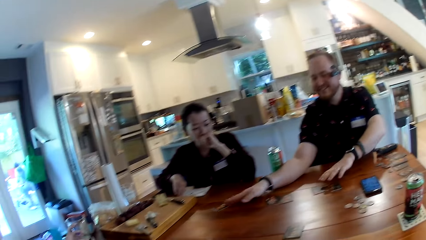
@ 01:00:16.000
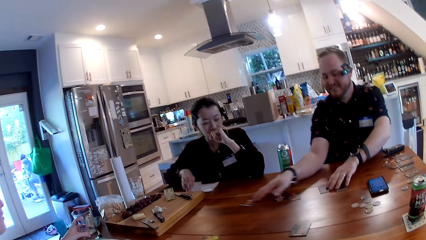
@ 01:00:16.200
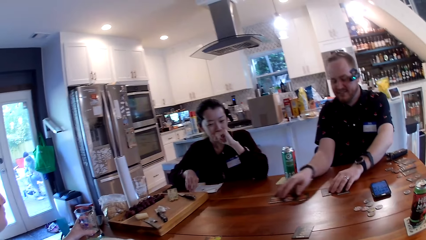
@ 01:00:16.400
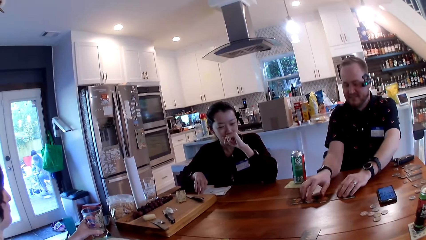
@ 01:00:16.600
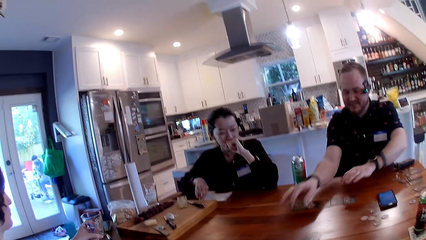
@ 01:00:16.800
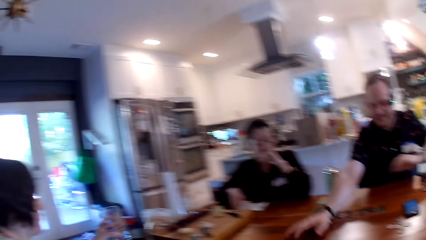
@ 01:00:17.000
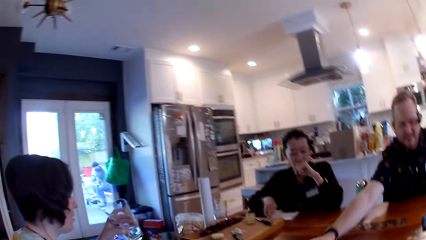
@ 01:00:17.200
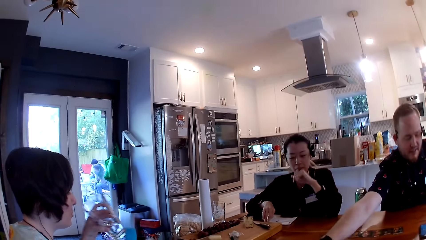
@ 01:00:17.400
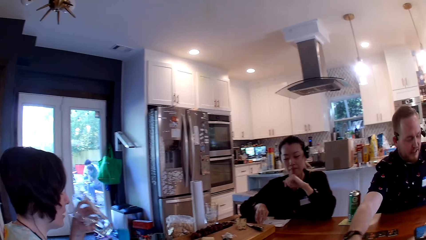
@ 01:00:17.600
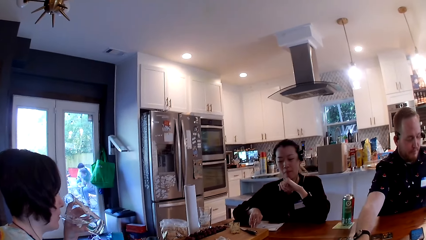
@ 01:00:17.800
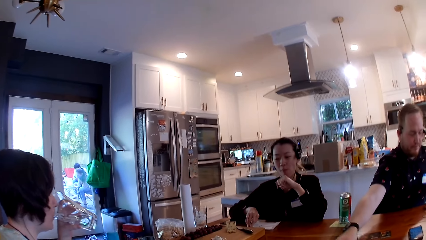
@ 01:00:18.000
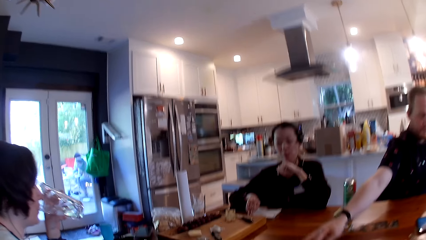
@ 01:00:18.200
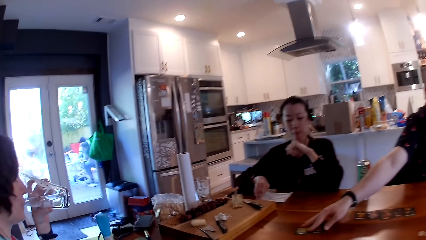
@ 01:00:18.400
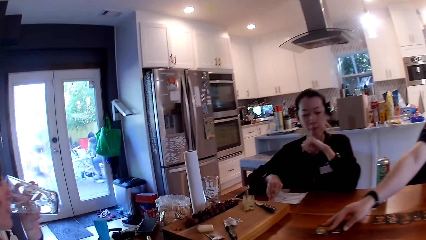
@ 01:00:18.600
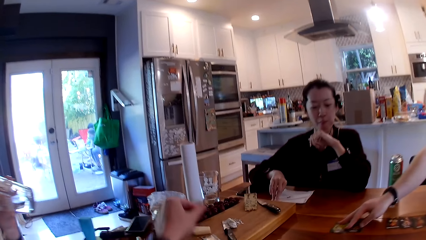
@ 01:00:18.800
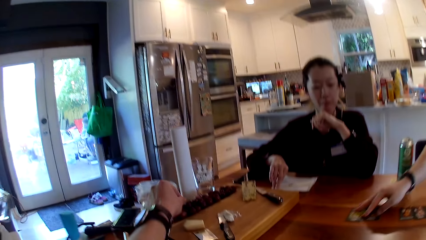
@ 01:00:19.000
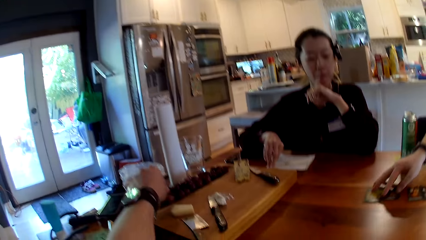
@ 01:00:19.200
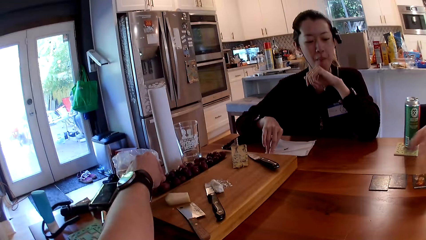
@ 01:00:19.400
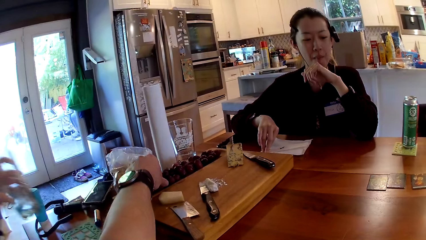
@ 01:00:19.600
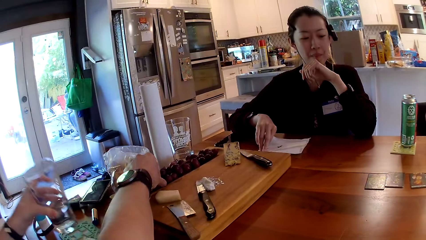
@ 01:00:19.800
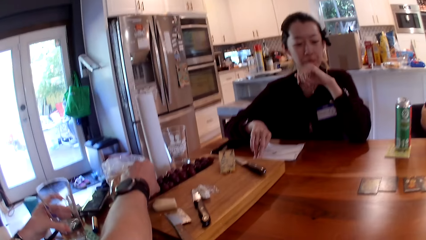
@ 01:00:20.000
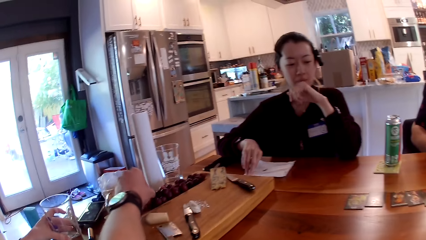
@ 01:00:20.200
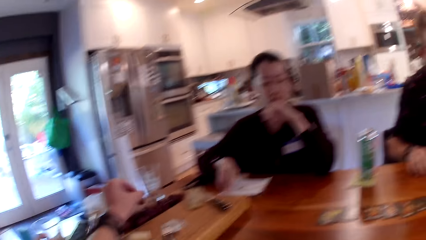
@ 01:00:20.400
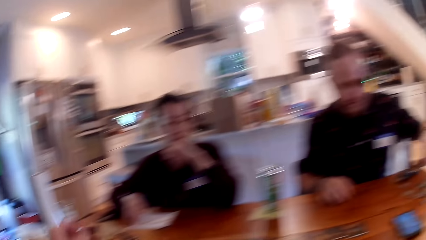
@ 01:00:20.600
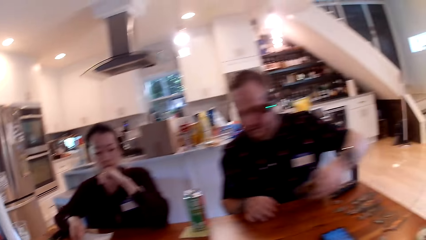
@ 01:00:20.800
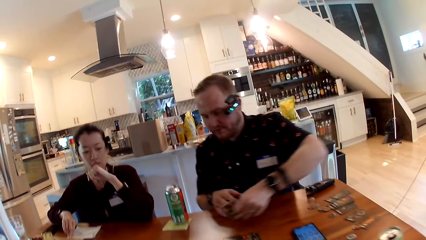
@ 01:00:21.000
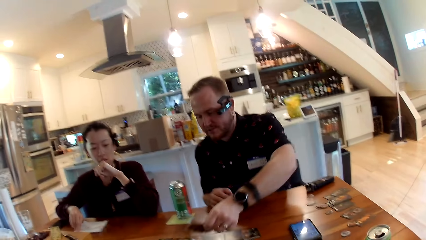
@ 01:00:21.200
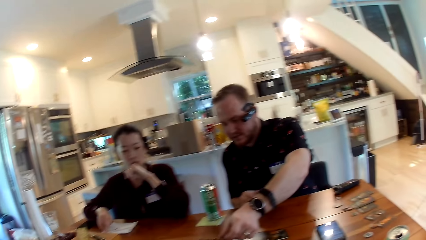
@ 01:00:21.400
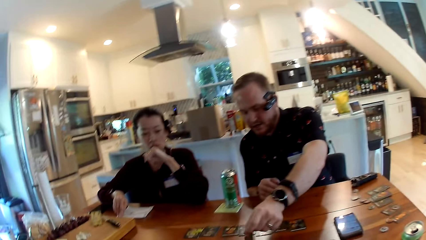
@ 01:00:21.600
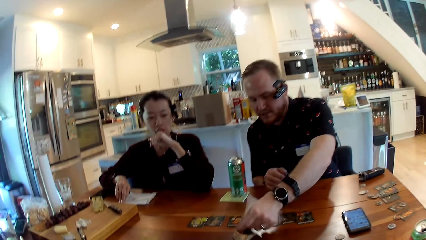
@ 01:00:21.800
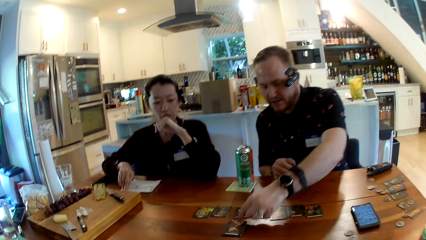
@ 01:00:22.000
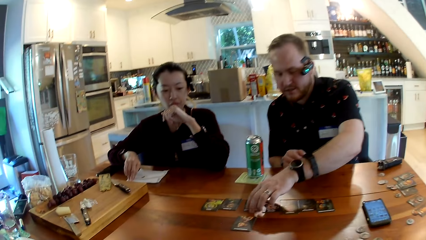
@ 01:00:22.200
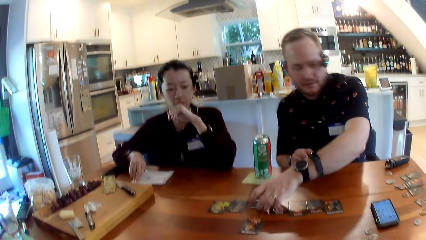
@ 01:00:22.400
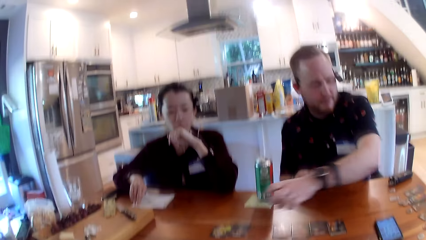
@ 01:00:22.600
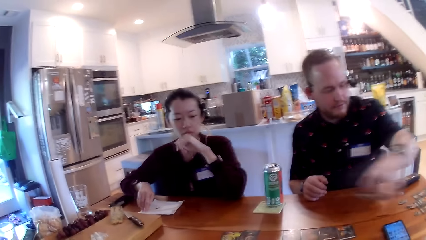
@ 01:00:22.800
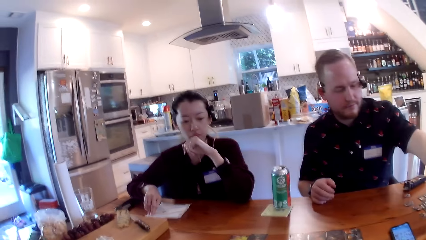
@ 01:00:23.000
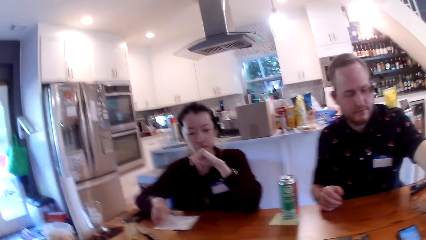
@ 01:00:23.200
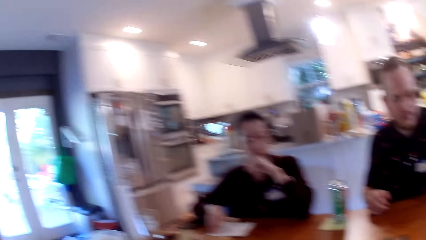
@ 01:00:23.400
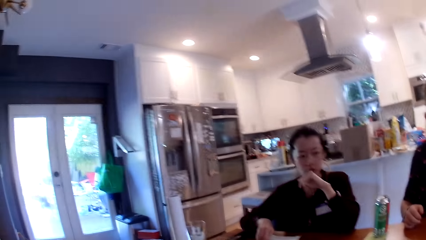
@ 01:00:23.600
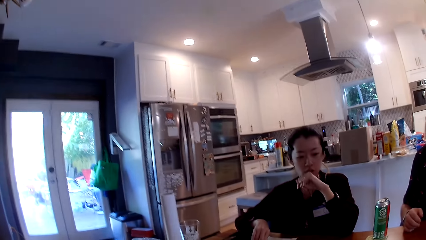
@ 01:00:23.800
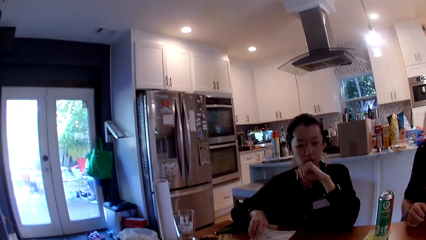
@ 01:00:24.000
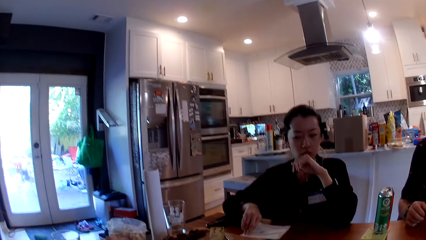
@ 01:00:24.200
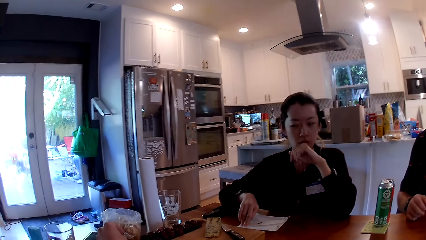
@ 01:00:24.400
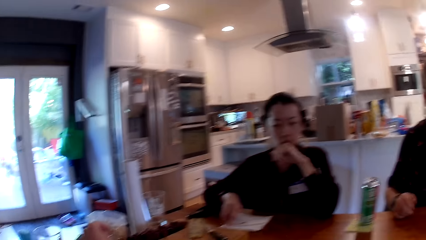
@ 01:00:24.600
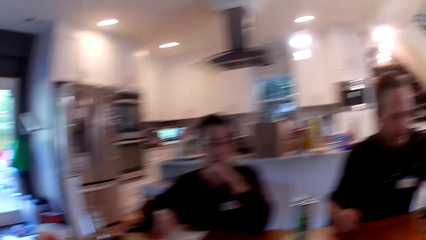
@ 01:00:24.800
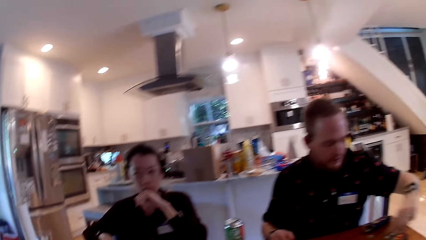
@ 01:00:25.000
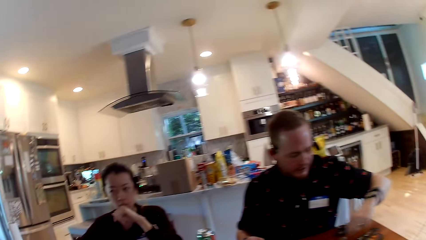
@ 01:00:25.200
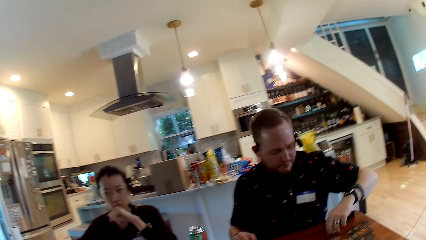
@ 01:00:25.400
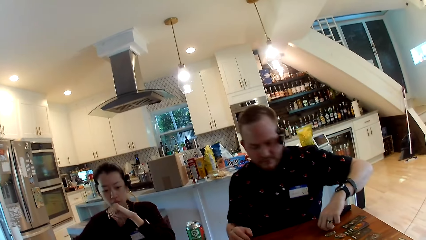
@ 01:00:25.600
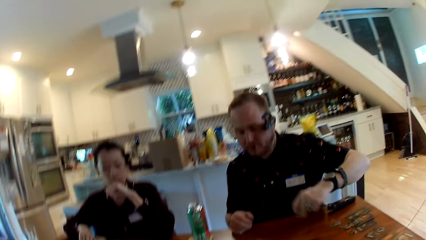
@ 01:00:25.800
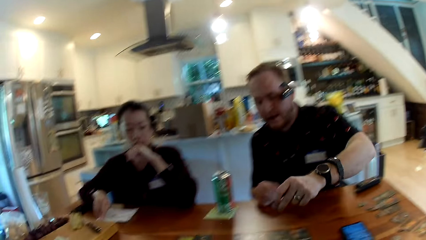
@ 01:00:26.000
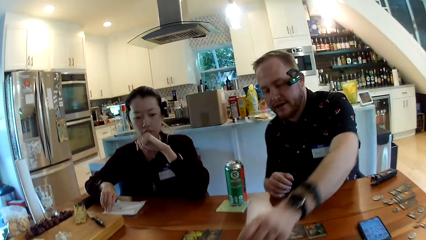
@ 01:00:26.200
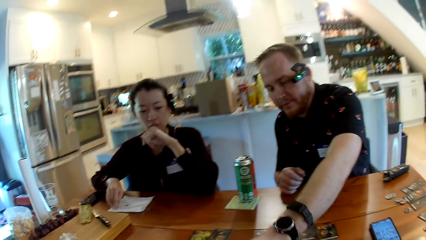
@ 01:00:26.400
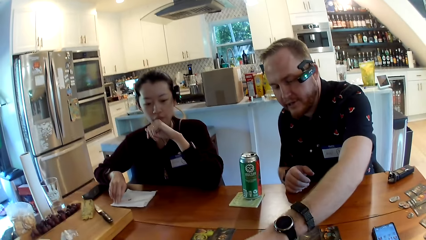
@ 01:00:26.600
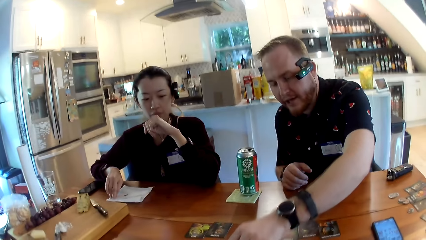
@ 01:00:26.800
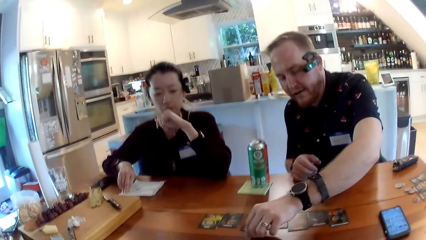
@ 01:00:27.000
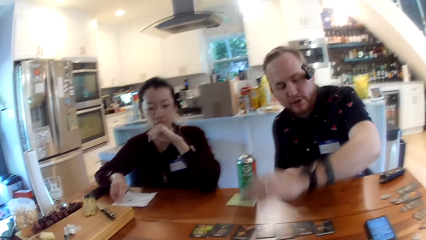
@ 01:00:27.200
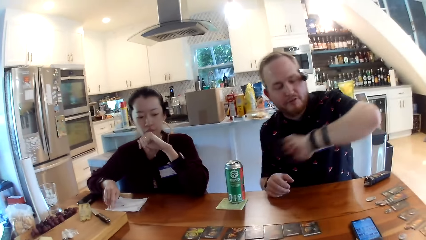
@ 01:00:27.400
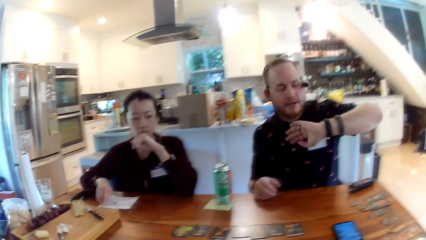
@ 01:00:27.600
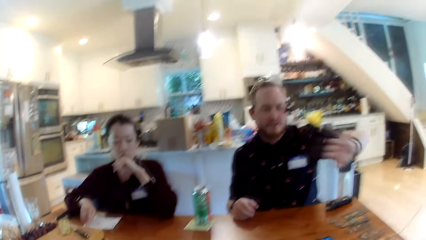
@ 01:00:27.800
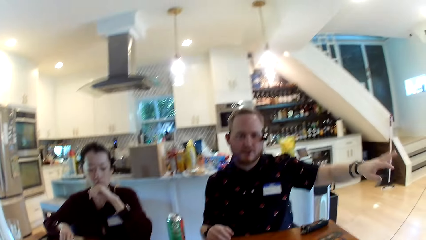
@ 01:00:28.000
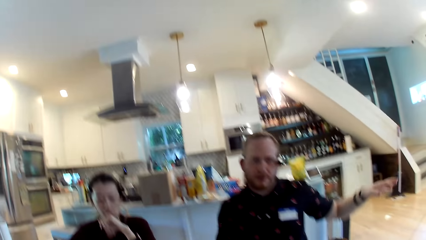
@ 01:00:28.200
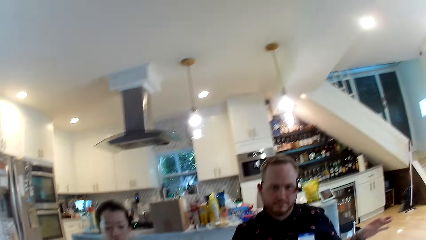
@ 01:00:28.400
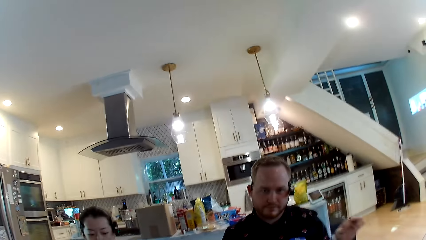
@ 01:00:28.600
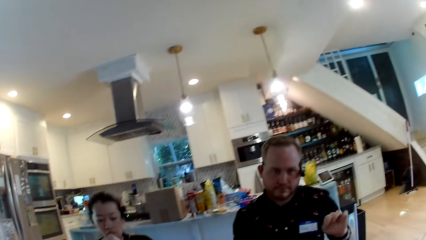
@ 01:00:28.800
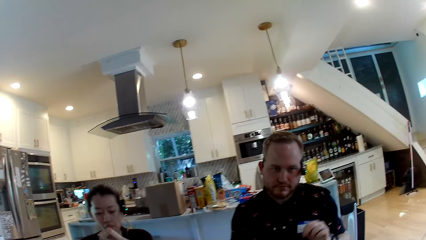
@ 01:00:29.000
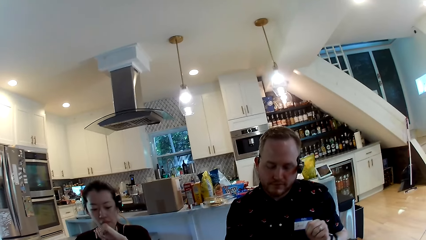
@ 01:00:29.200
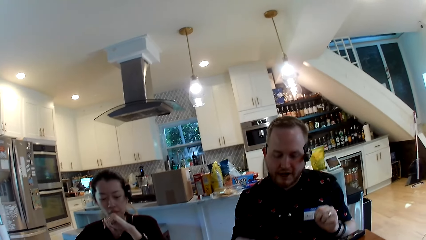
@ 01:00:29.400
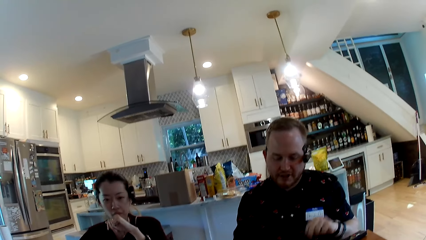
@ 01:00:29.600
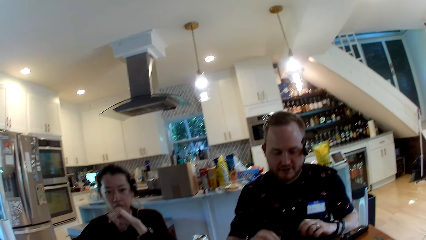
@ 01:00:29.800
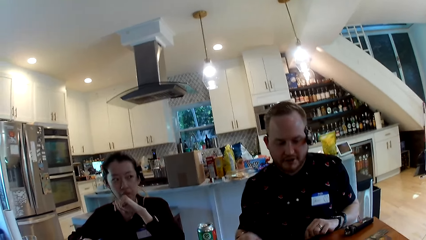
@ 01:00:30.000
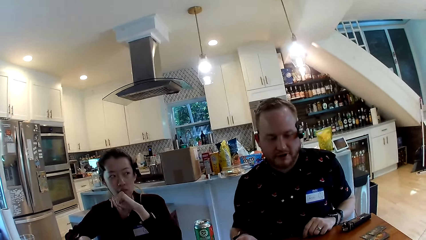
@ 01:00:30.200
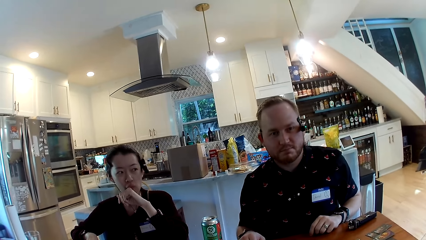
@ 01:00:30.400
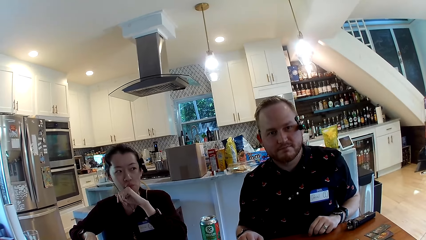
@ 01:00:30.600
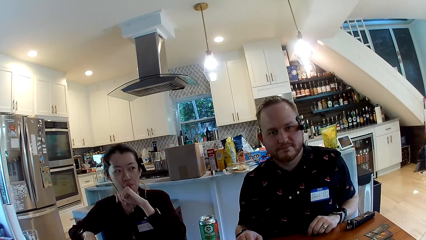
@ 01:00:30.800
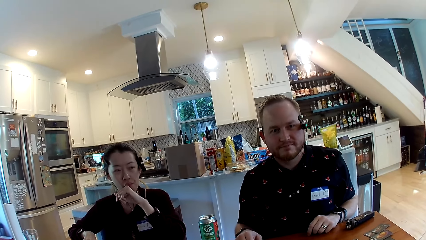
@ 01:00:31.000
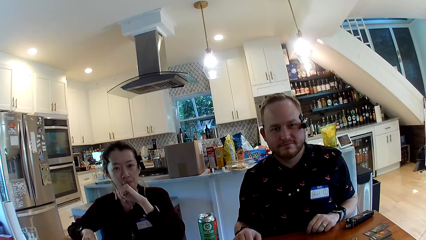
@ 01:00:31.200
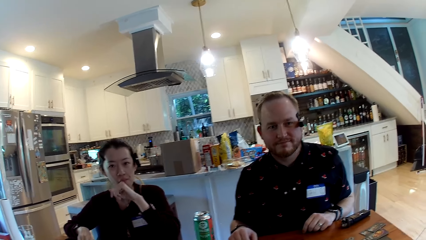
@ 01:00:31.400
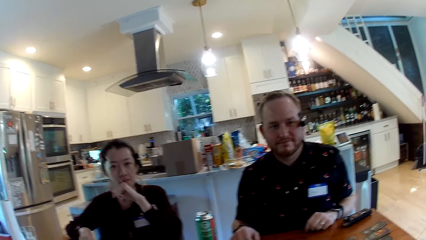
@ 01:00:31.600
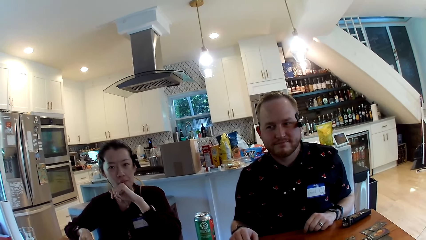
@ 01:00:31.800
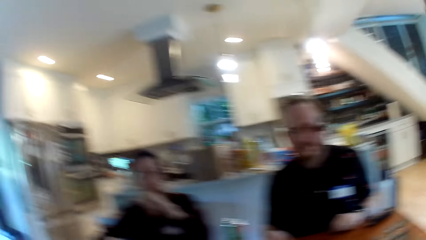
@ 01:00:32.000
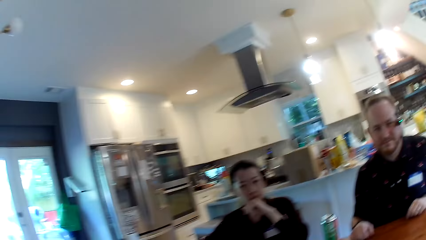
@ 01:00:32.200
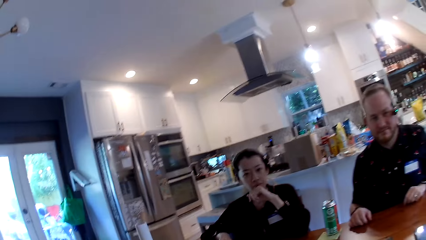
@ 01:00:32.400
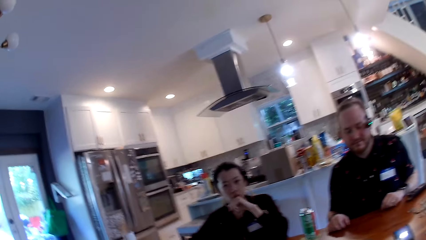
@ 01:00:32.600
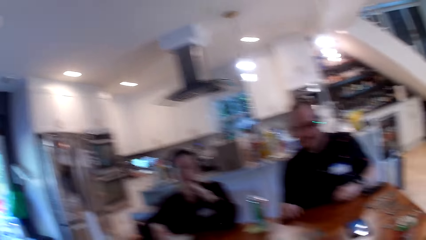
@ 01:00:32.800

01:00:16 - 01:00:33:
The woman picks the cup on the drink coaster on the table with her left hand and drinks water from the cup with her left hand. The man converses with everyone on the table. The camera wearer picks a cherry or plum fruit on the slab on the table with his left hand. The woman drops the cup on the drink coaster with her left hand. The man moves a card on the table with his left hand. He moves a card again. The man arranges cards on the table. The man moves a game piece on the table with his left hand. The man gestures with his hand.
